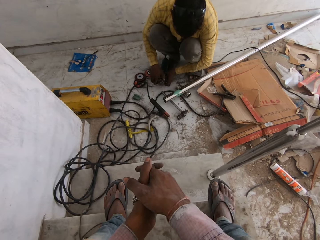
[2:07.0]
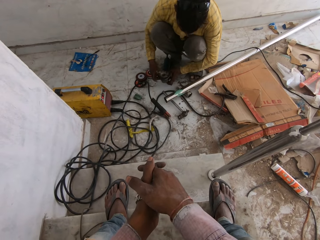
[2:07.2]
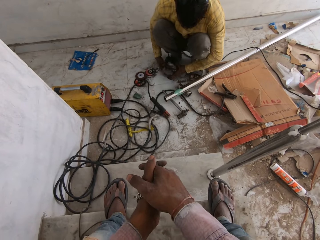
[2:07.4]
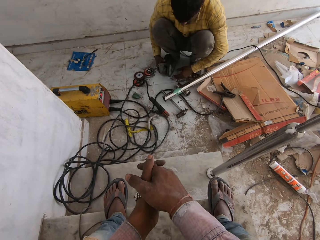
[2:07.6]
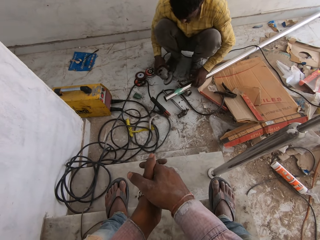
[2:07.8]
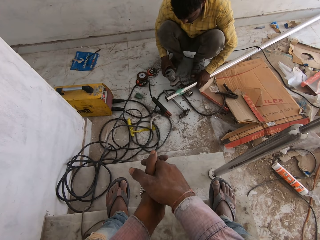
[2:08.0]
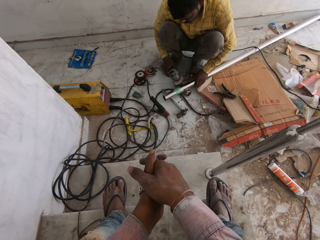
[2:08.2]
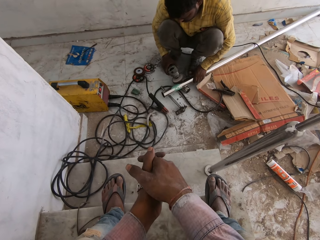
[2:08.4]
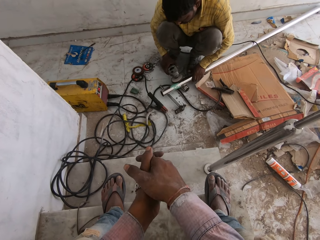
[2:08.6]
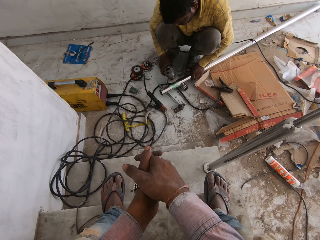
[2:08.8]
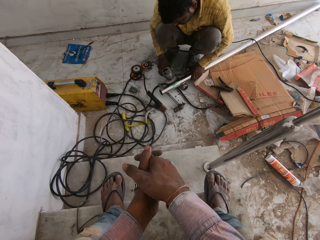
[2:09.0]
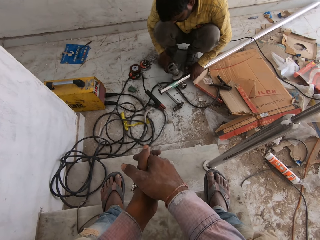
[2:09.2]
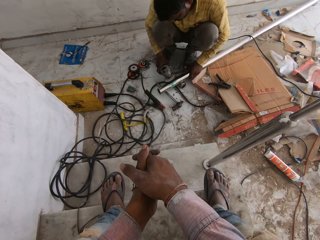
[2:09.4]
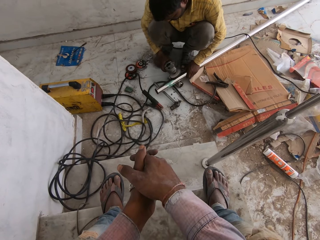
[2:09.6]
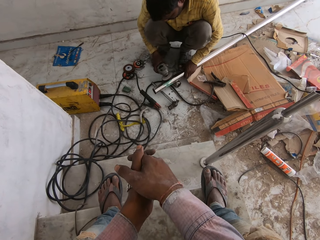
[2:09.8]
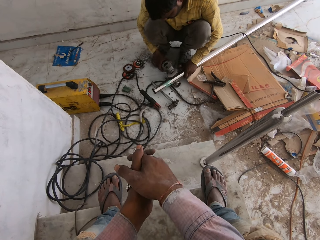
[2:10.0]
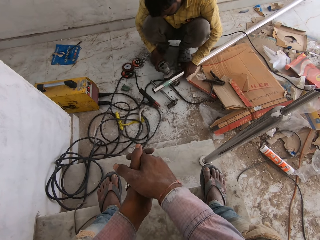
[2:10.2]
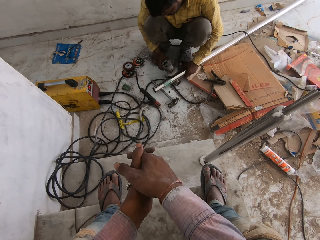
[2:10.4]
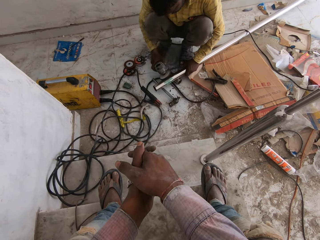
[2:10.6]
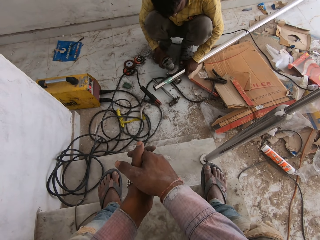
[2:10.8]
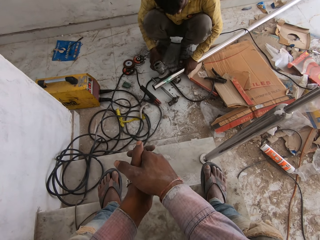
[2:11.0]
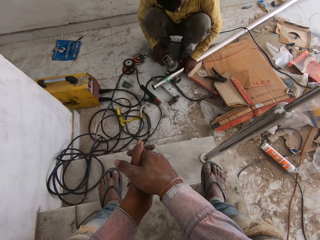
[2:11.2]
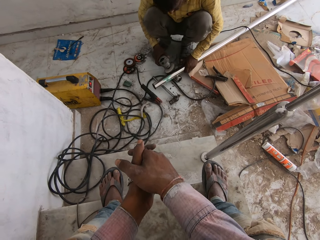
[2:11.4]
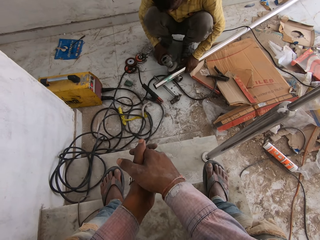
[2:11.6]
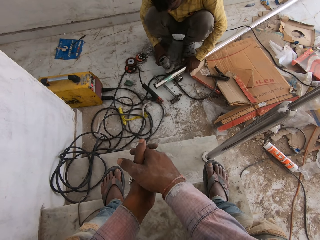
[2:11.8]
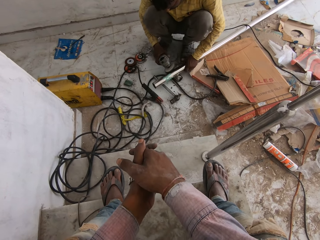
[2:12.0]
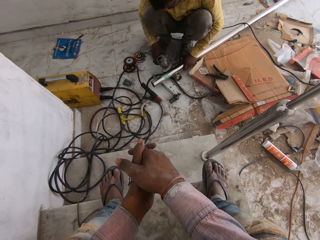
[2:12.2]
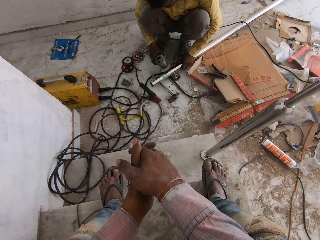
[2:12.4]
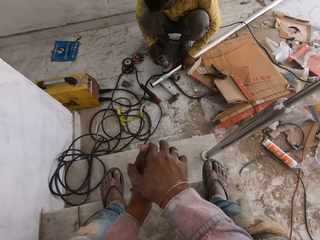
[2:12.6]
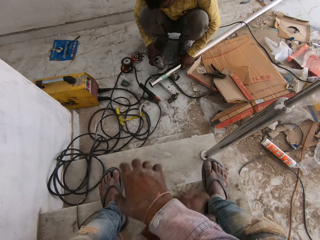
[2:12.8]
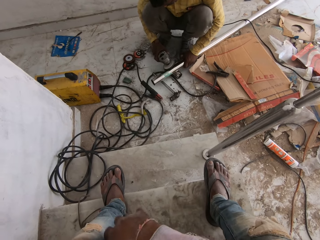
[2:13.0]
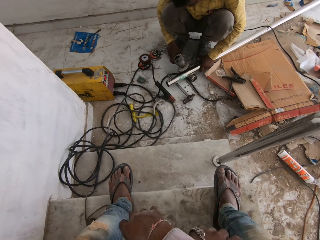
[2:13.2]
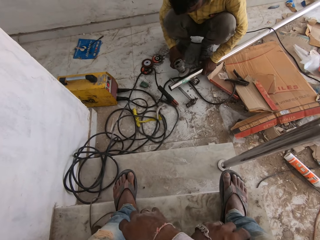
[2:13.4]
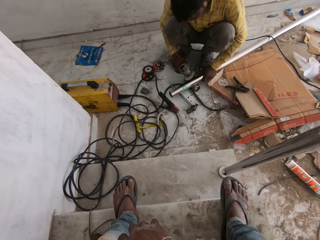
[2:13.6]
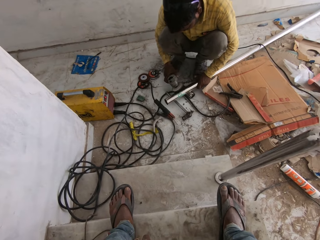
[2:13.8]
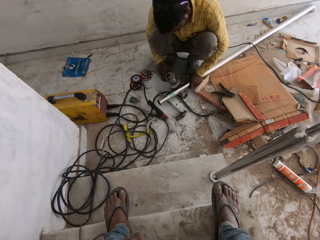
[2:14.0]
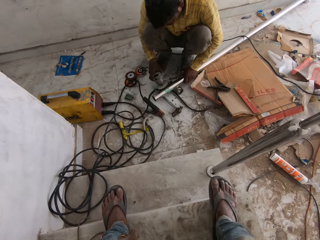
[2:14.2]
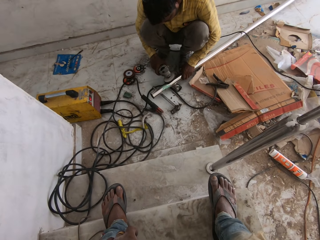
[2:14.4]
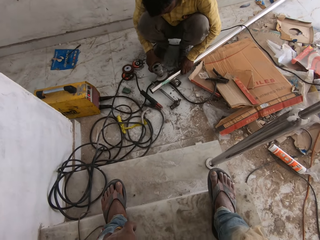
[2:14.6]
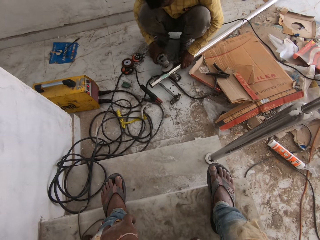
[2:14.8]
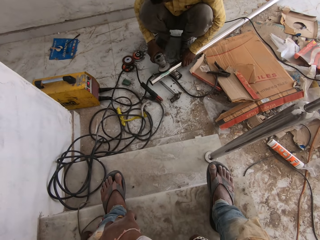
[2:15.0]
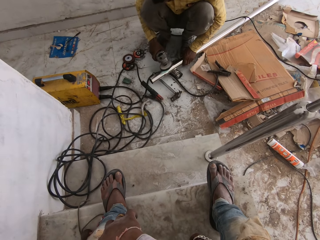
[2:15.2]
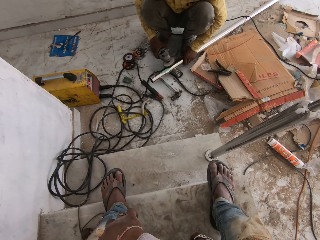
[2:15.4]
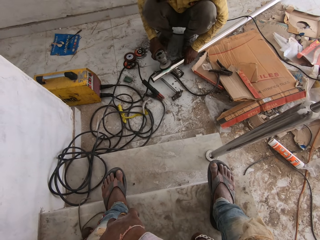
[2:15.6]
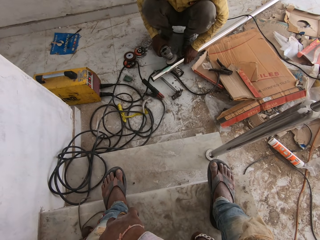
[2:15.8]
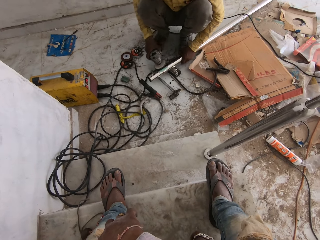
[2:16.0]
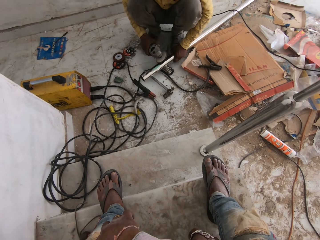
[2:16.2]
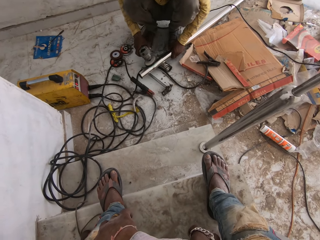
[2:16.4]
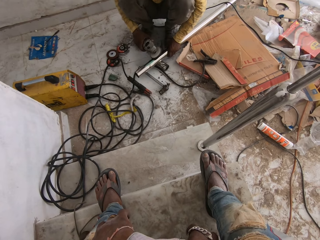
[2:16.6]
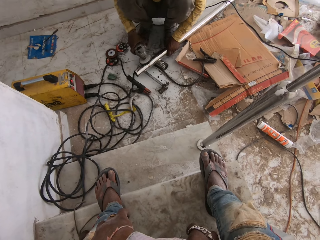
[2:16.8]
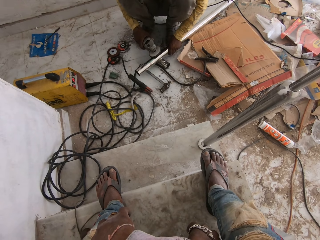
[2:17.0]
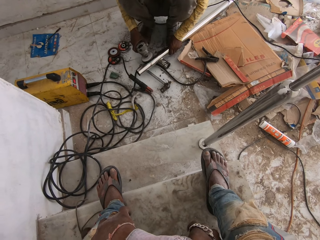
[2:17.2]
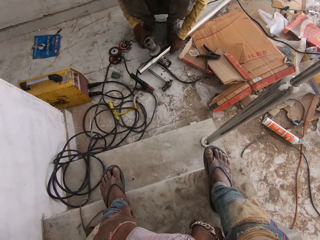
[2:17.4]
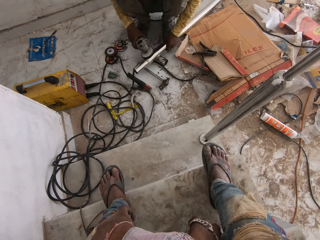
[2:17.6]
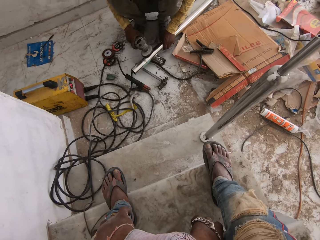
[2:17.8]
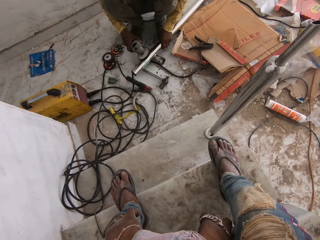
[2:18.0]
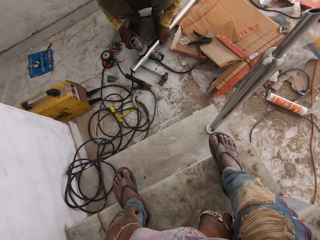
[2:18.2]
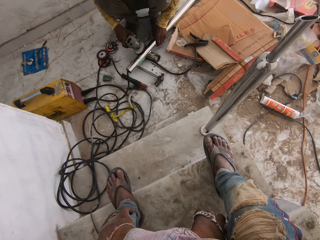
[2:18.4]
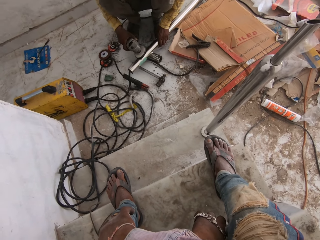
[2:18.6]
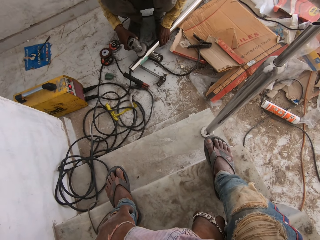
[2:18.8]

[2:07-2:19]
The camera wearer fixes the grinder. He carries the angle grinder on the floor with both hands. He smoothens the aluminum rod in his left hand with the angle grinder in his right hand. A man welds the metal. The camera wearer frees his hand. The man welds the metal.

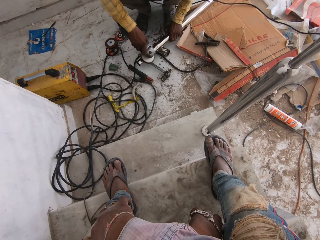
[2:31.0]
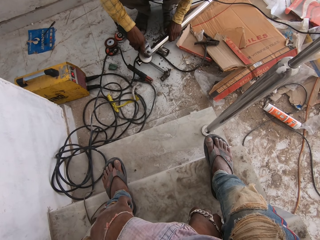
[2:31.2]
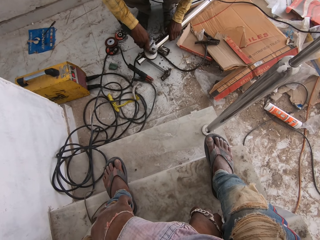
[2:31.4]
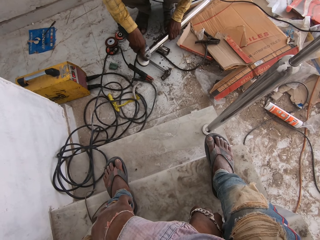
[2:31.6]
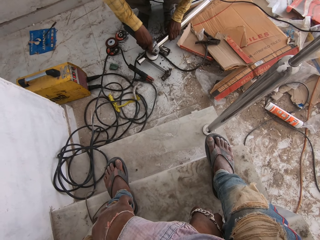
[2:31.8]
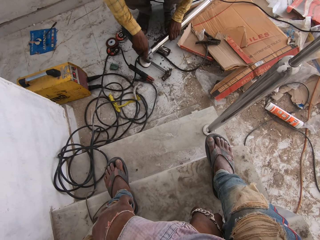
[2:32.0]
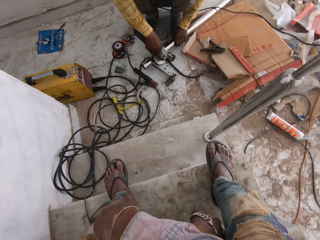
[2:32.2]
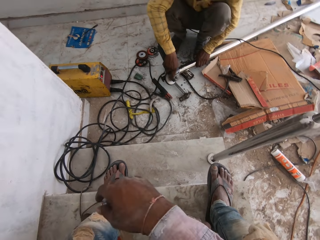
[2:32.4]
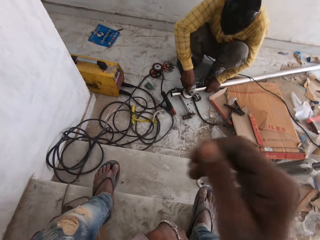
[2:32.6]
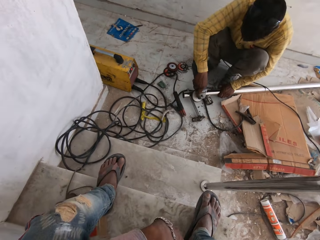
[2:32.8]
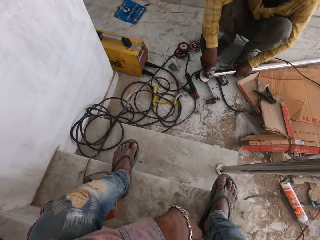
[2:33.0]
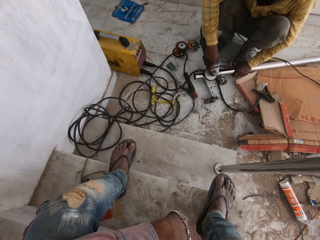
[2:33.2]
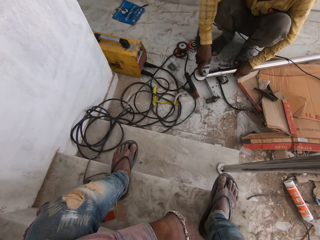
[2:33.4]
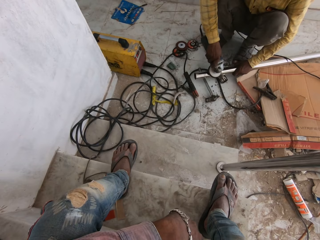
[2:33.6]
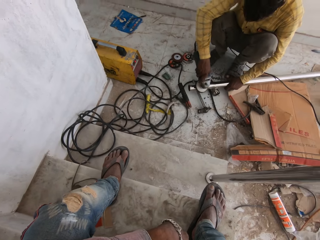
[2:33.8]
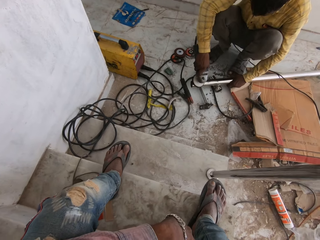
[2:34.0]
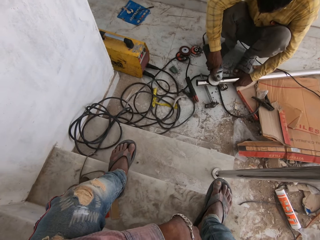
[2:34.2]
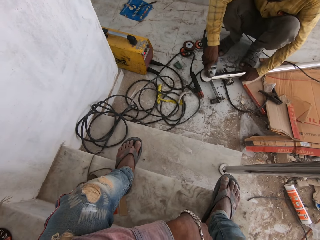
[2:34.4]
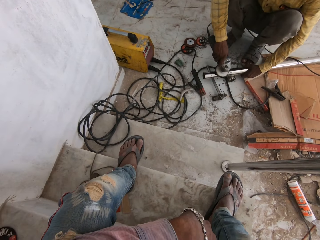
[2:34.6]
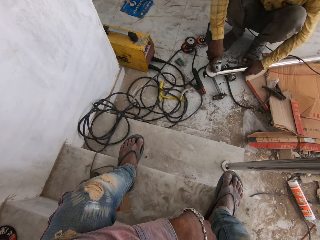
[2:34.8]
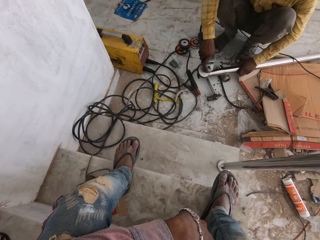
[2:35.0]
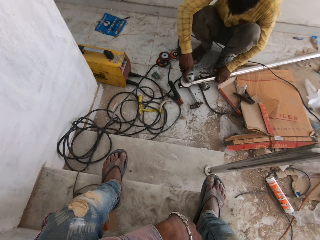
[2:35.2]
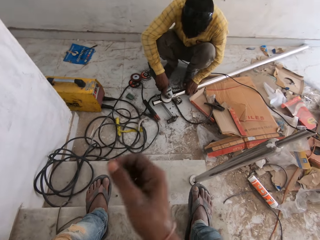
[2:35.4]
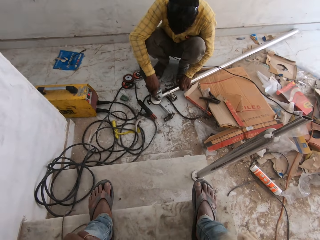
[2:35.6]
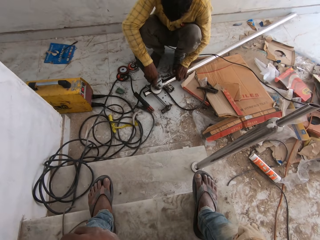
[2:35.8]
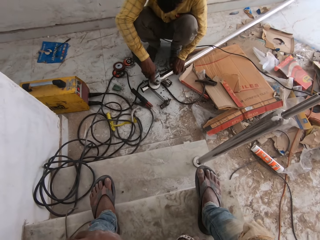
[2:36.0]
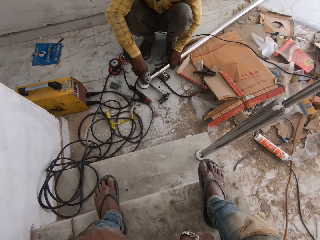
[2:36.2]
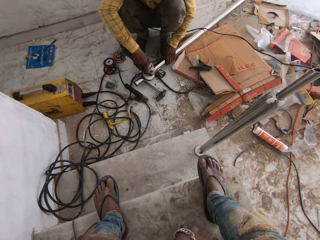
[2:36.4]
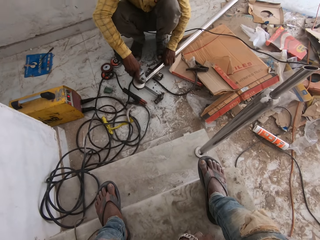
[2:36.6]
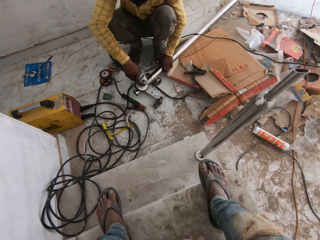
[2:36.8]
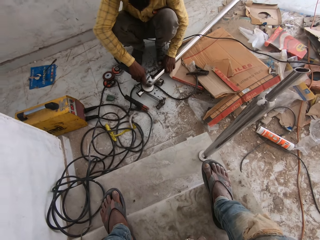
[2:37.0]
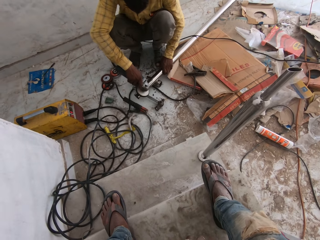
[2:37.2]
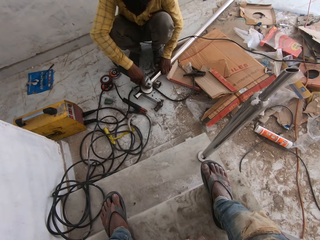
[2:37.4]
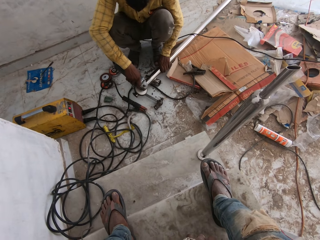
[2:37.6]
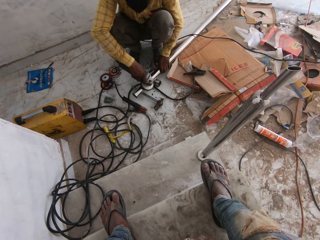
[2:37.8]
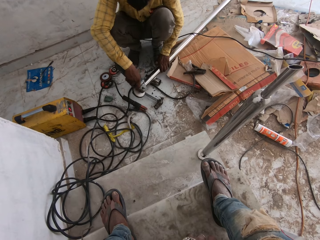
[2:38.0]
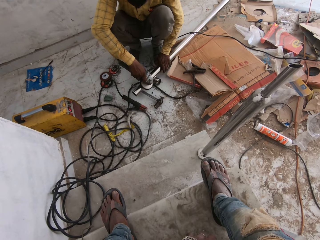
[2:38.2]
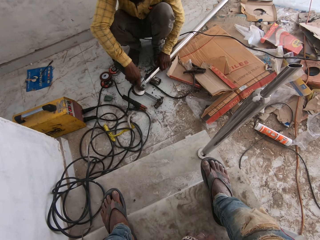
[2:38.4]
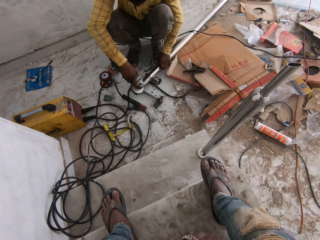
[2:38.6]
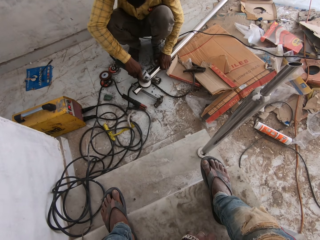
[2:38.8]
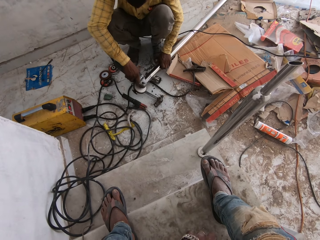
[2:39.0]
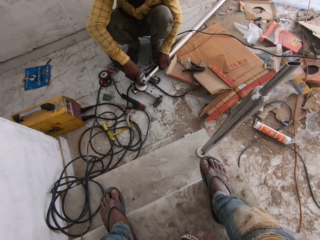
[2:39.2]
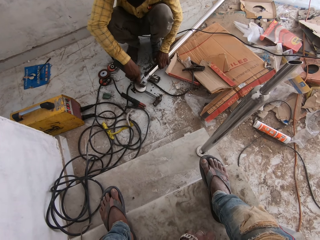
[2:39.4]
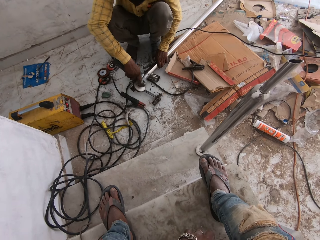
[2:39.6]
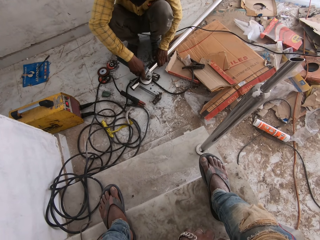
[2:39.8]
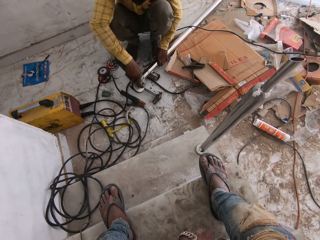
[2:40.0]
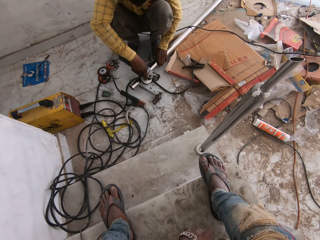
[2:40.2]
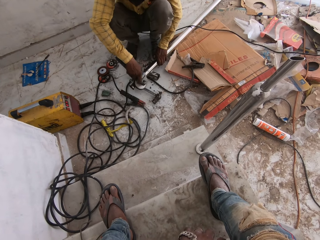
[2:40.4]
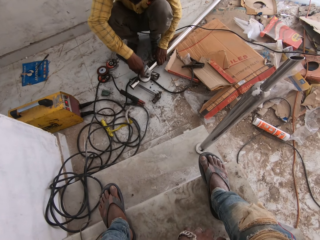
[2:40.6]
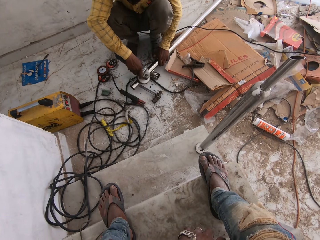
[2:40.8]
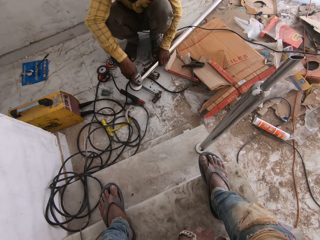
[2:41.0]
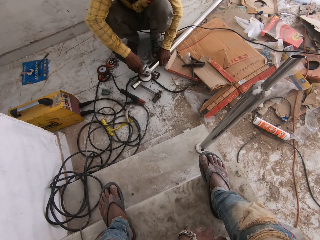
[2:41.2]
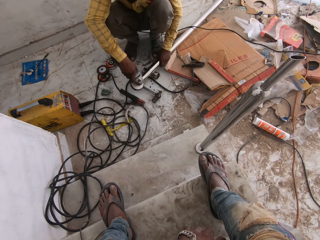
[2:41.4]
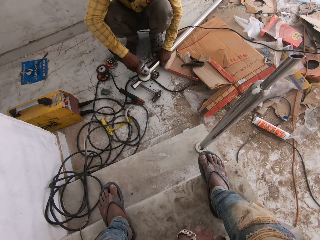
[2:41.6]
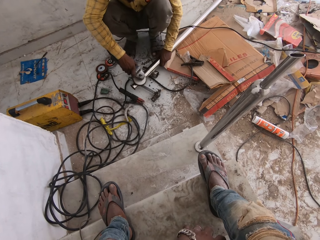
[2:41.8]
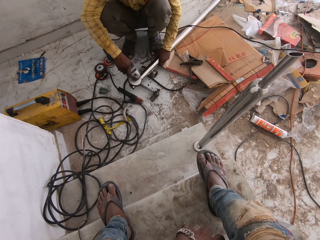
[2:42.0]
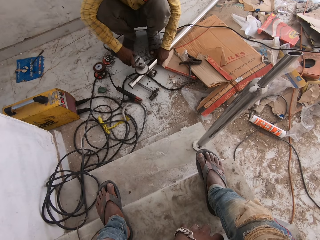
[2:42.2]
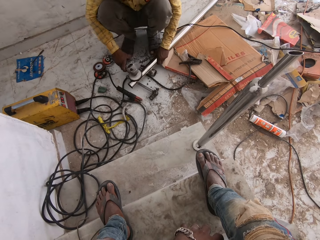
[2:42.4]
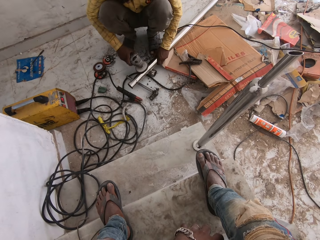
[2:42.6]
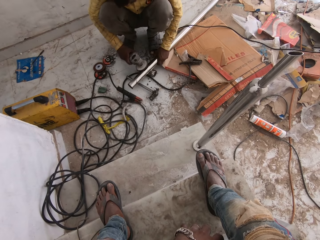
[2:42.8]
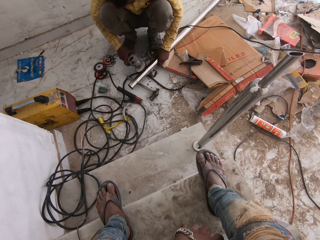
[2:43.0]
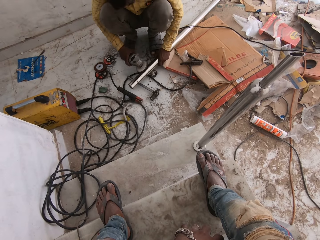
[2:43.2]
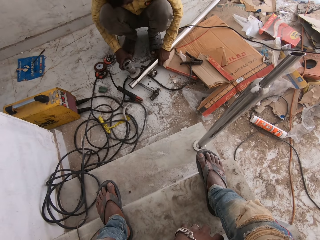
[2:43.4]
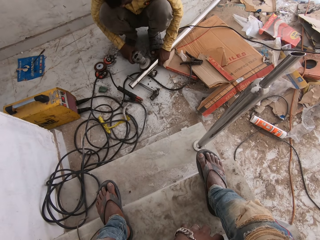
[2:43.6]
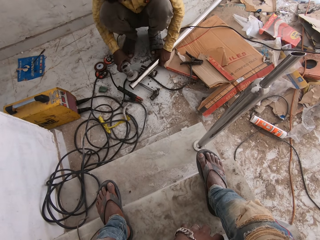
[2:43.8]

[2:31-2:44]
The camera wearer touches a camera on his head with his right hand. He lifts his hand. He drops his hand.
